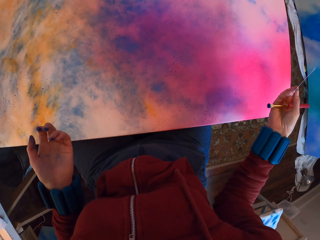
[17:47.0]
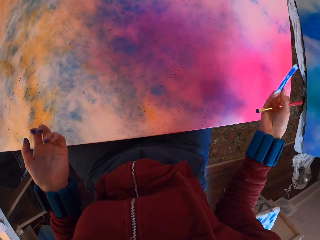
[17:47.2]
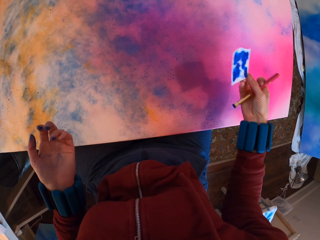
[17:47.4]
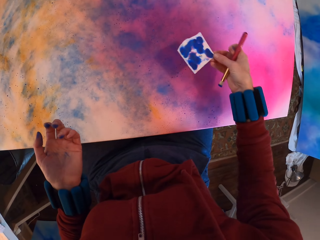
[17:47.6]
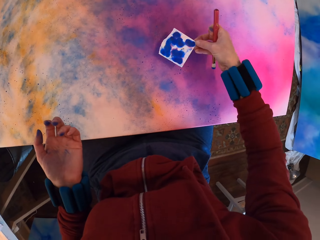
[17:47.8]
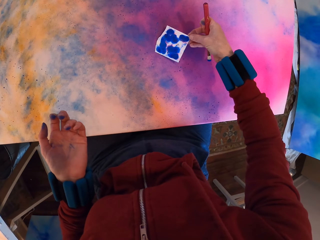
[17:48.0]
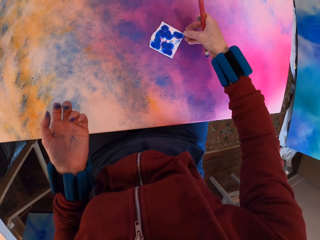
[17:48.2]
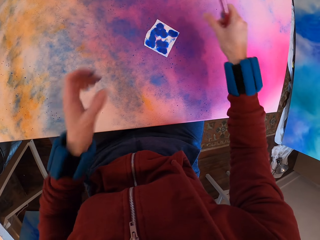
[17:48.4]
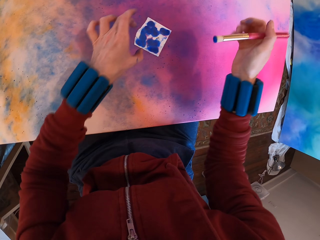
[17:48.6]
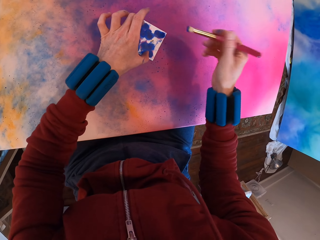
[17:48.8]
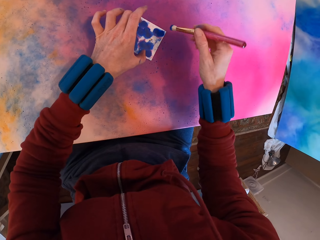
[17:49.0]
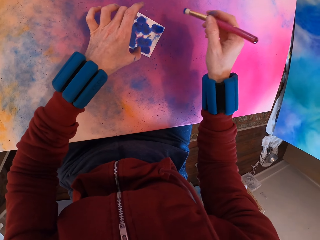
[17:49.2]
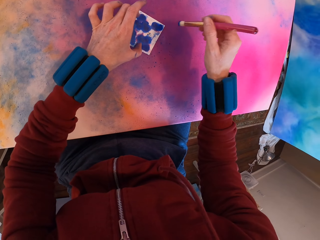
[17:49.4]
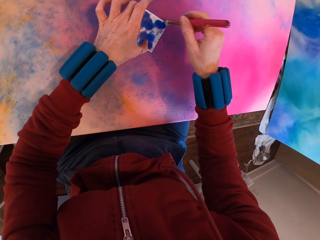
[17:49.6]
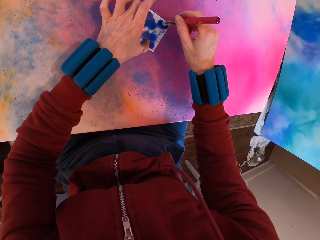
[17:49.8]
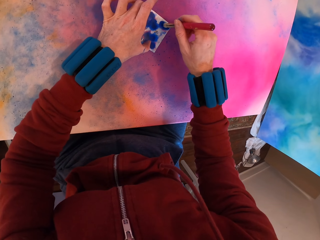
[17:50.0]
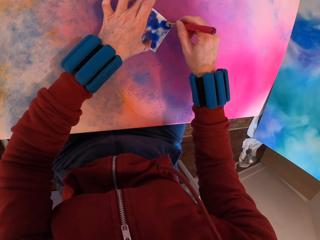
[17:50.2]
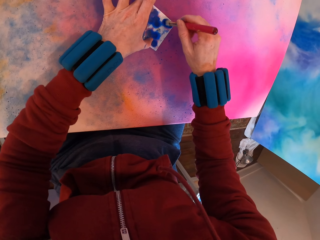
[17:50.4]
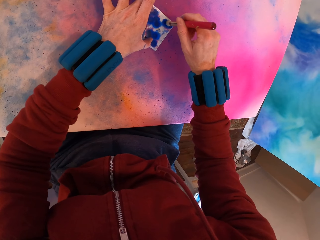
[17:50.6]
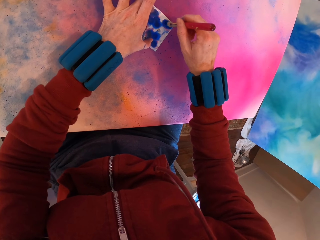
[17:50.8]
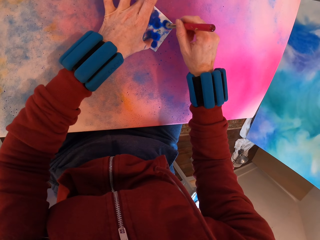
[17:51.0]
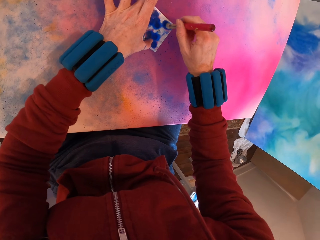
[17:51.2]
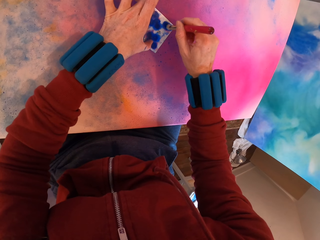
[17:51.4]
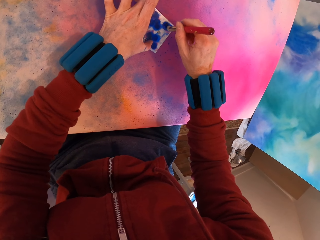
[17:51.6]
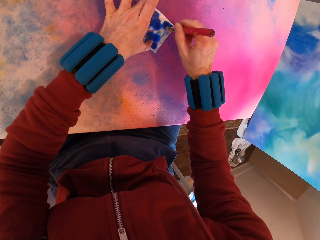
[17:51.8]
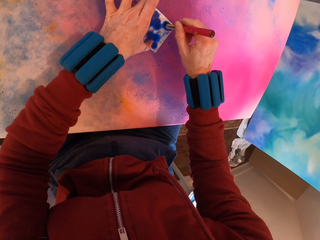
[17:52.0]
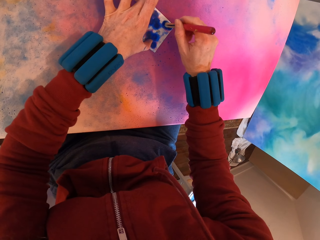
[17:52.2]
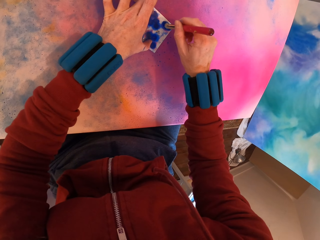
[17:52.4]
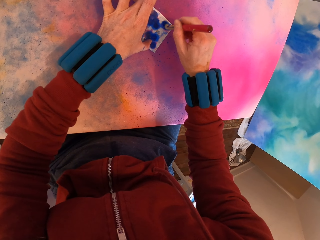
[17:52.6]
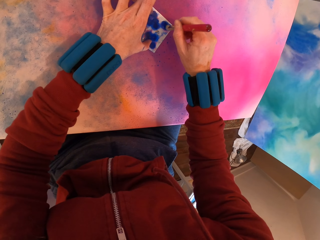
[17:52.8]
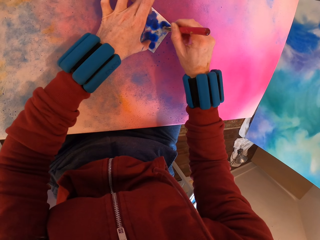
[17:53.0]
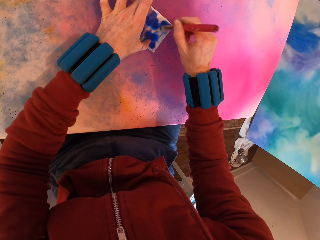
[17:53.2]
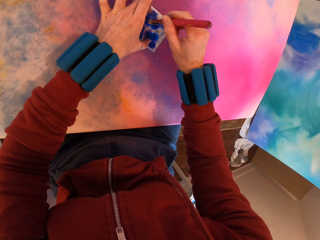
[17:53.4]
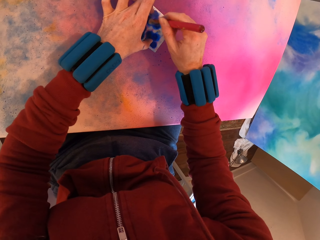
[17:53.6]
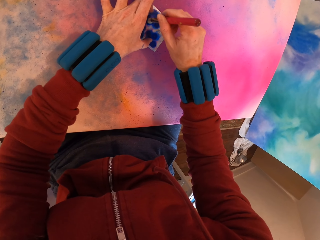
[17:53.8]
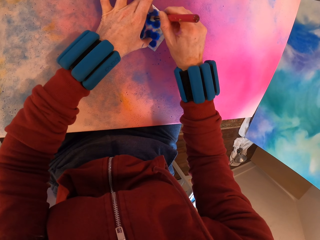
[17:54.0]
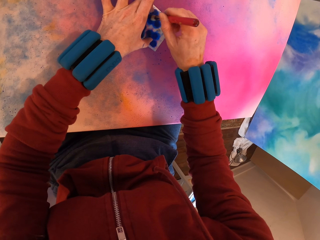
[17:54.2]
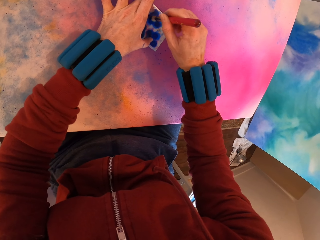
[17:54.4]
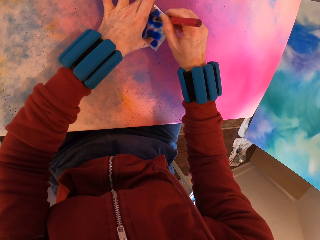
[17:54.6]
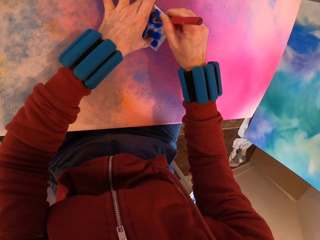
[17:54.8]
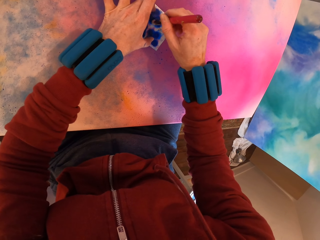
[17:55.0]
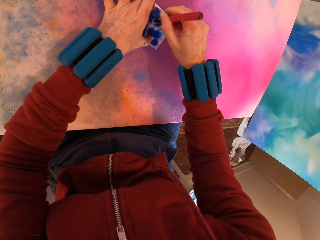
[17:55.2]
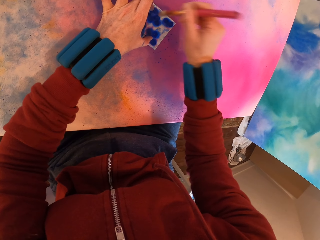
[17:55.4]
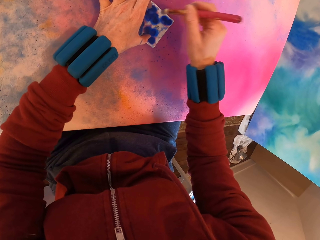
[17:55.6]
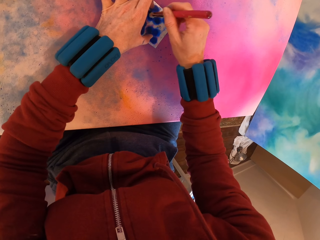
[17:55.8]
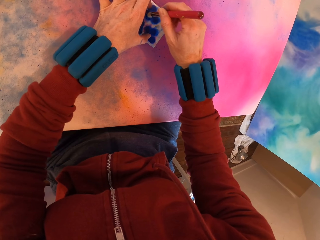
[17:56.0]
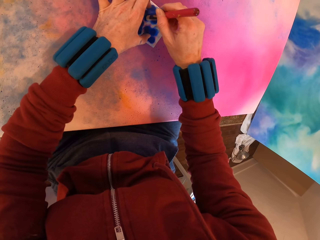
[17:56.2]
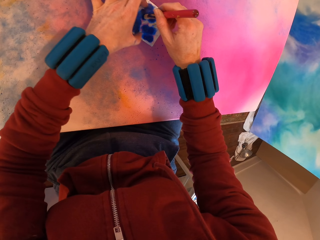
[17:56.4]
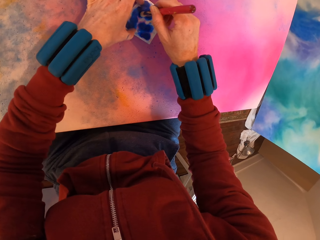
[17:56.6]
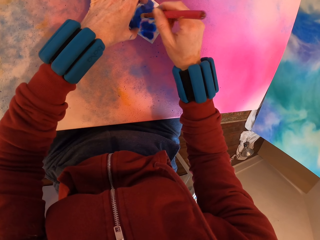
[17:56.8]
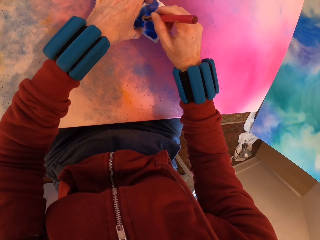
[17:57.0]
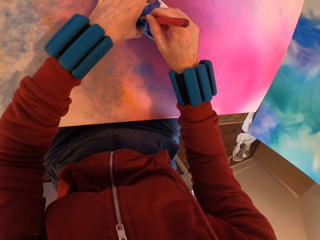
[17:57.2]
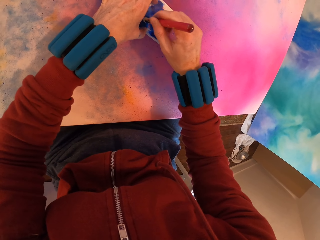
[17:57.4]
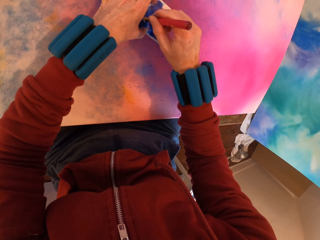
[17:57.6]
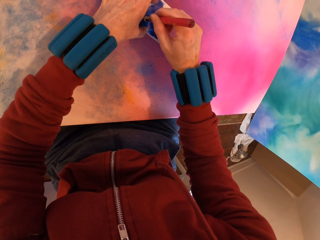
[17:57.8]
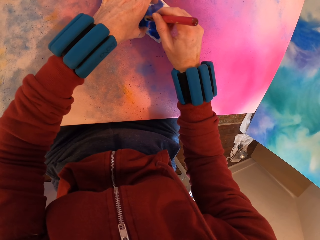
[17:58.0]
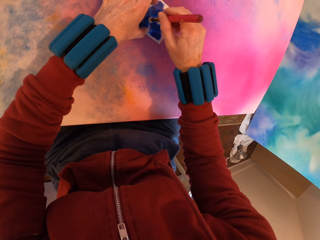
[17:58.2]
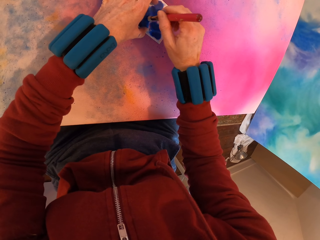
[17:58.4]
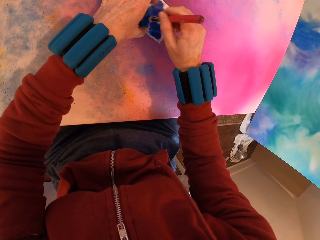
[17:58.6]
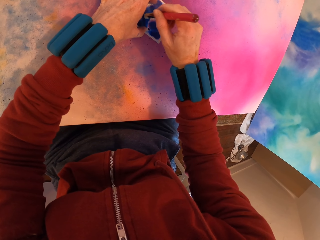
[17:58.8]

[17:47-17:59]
The camera wearer applies paint with a brush on the painting.

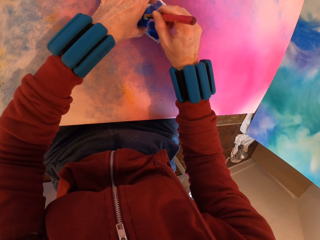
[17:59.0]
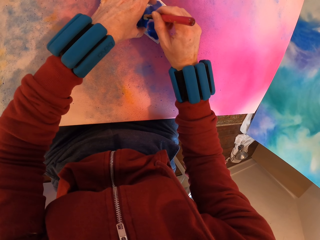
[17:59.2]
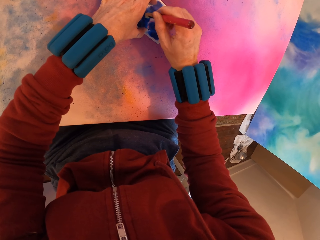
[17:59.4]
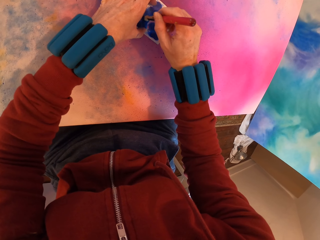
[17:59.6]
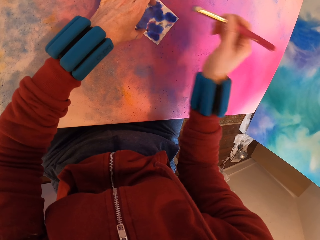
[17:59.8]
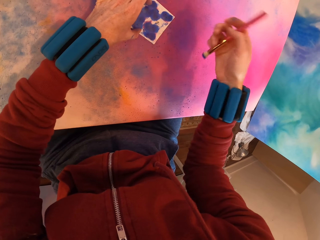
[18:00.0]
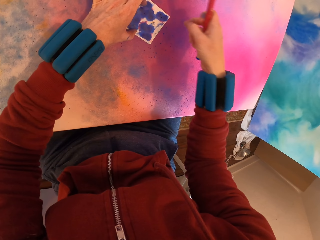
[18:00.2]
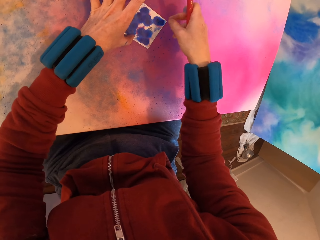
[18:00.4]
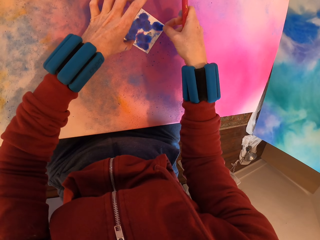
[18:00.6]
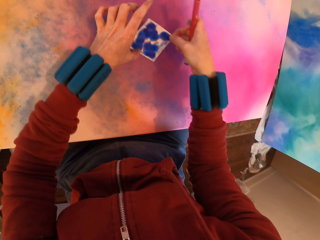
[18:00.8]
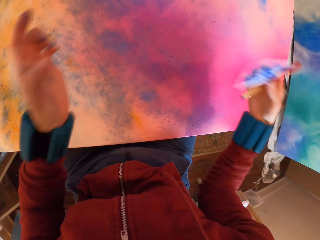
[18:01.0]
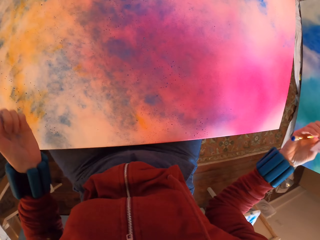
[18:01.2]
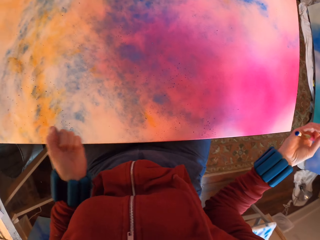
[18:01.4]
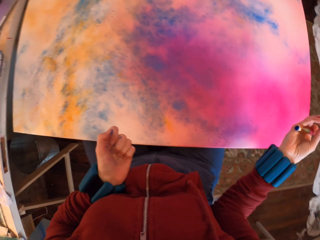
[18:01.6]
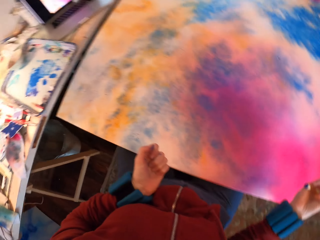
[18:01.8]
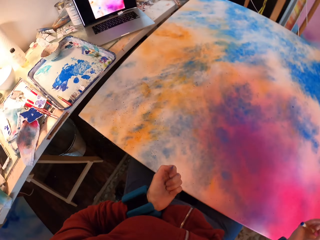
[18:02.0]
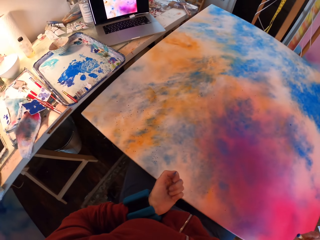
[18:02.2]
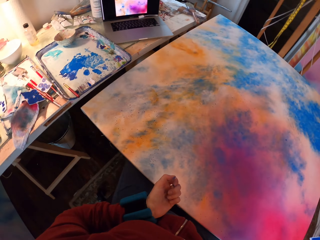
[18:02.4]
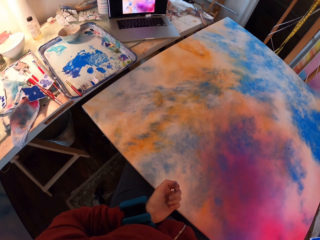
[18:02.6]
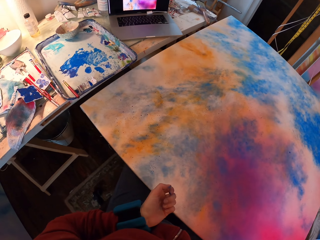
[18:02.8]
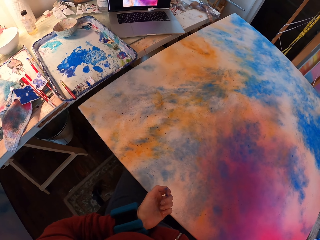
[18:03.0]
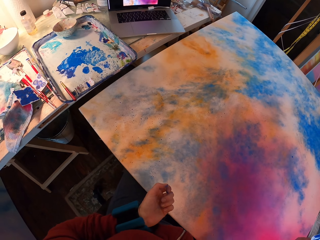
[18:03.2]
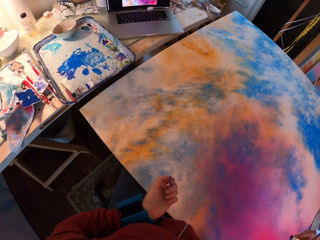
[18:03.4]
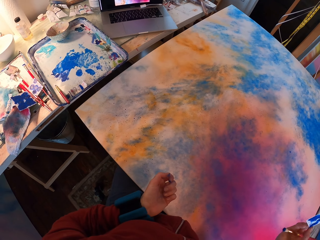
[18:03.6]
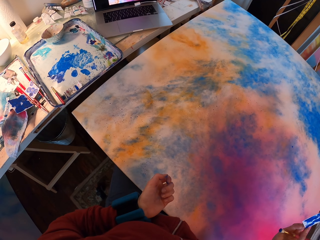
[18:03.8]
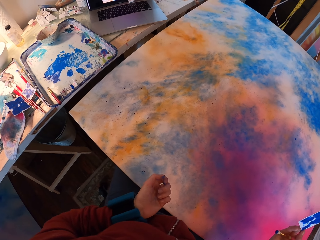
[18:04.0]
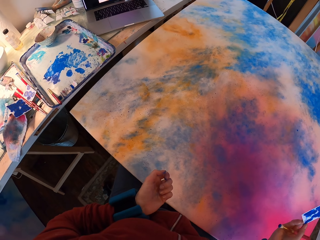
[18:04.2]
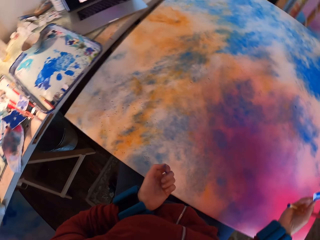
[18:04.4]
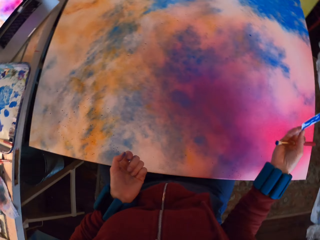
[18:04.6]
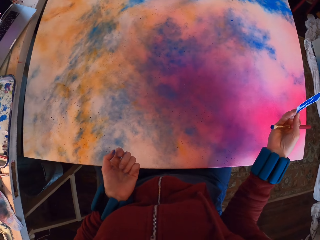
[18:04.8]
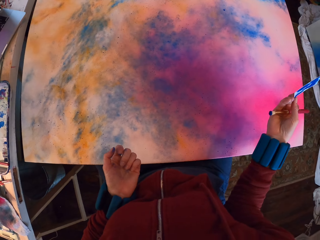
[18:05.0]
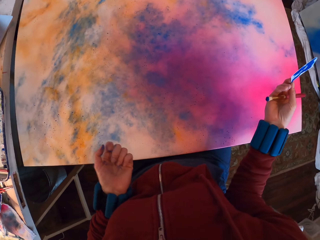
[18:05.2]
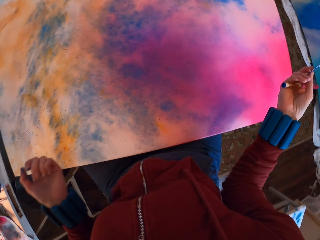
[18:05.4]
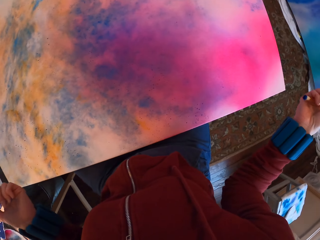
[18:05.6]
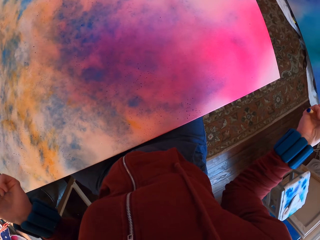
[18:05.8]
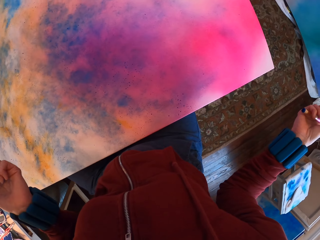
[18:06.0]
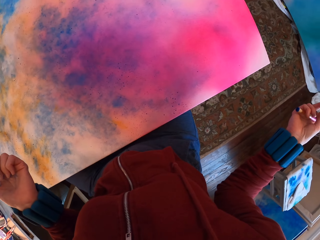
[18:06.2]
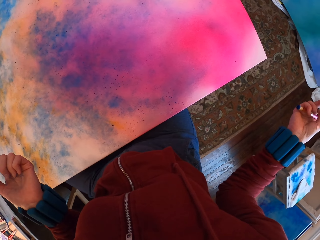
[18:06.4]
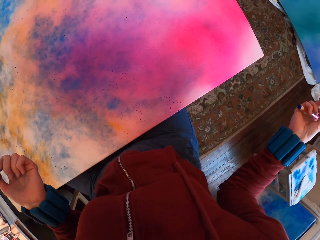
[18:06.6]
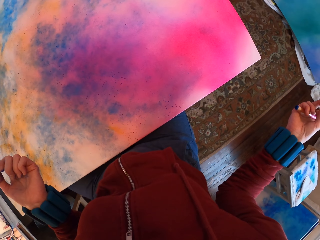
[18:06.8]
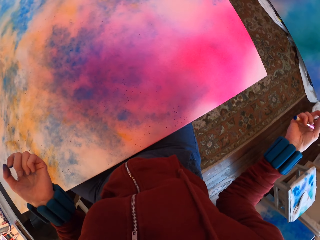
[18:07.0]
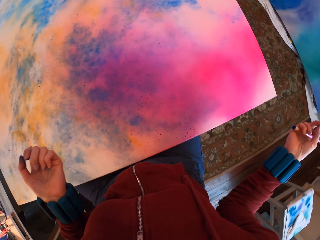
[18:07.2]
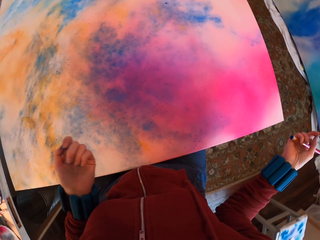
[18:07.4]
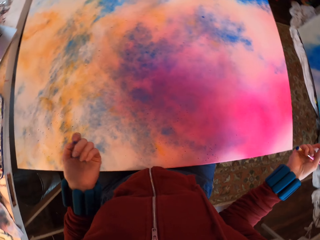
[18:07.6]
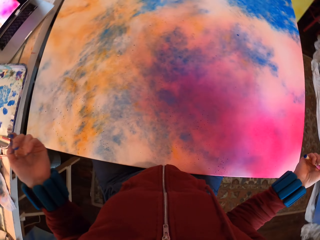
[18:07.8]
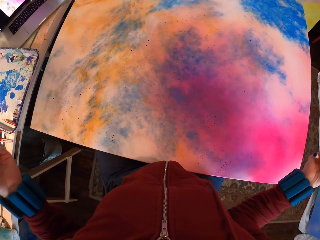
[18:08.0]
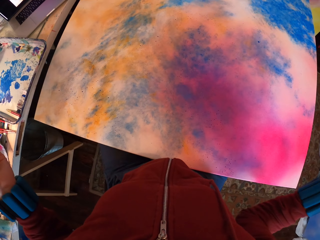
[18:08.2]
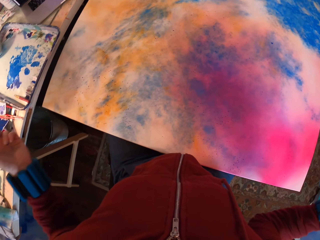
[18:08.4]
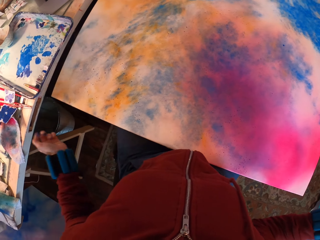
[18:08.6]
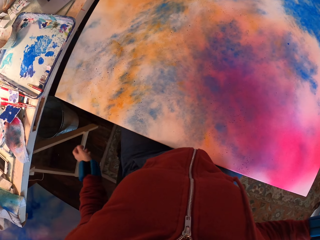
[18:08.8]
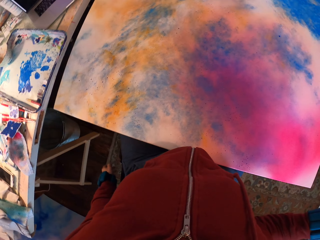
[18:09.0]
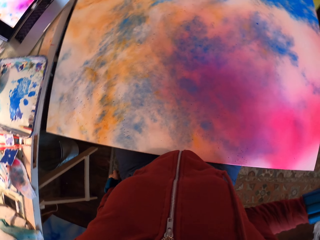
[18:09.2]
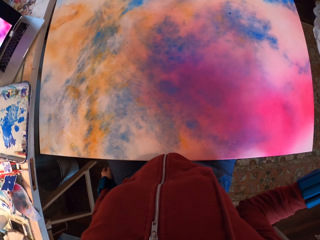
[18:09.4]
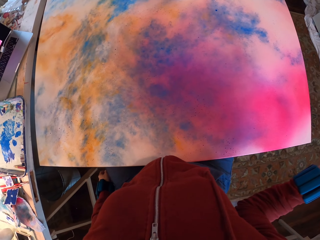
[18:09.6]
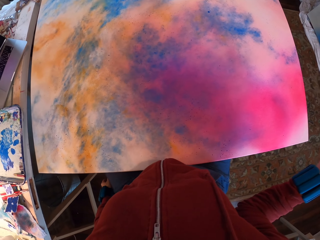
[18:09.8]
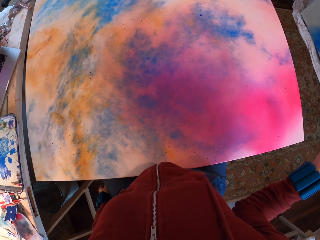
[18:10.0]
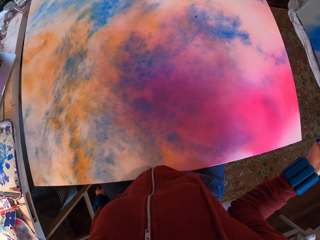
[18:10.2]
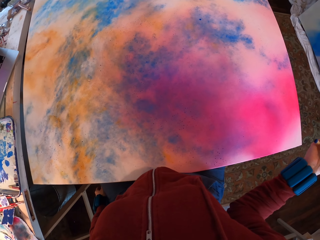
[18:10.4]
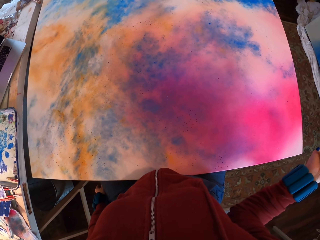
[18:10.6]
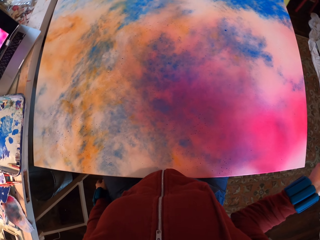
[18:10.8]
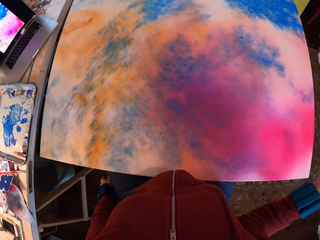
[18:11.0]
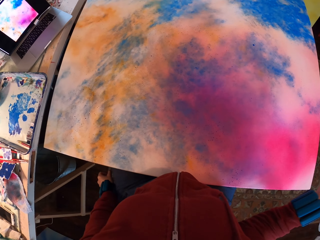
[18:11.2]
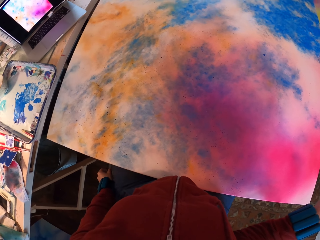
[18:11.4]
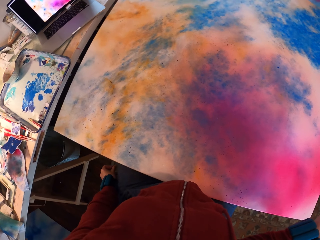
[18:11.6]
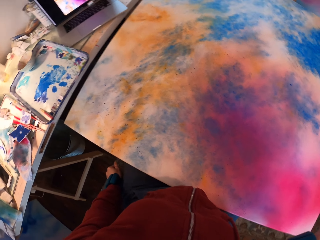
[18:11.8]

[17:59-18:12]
The camera wearer removes the paper. They look at the painting.
